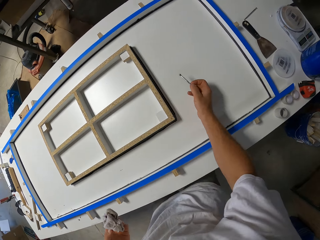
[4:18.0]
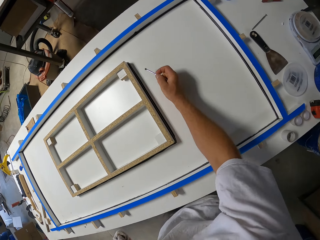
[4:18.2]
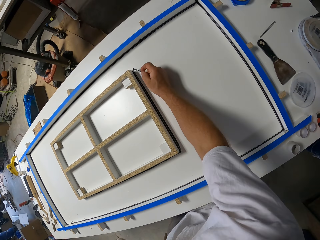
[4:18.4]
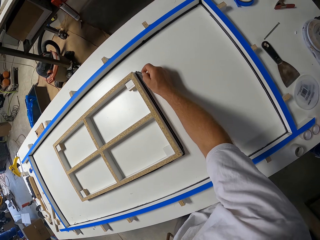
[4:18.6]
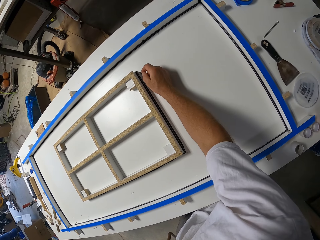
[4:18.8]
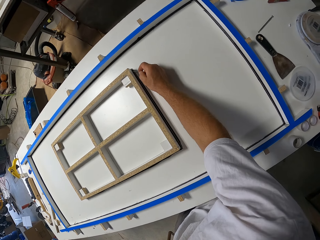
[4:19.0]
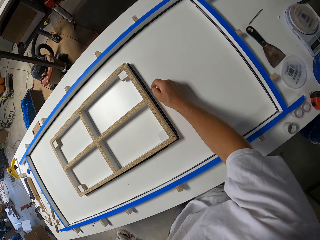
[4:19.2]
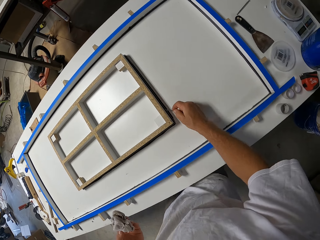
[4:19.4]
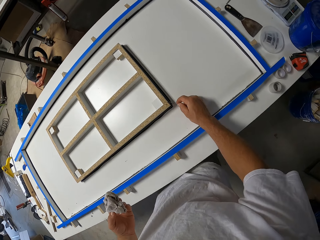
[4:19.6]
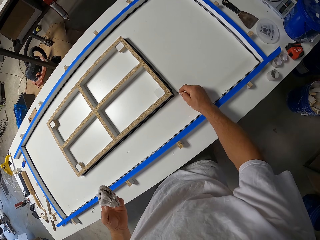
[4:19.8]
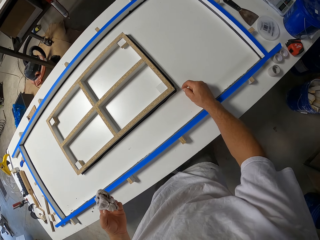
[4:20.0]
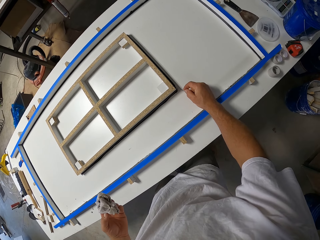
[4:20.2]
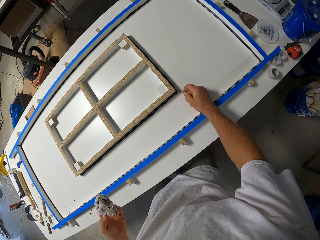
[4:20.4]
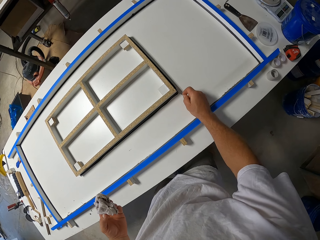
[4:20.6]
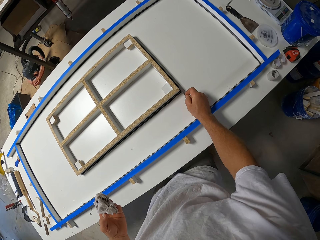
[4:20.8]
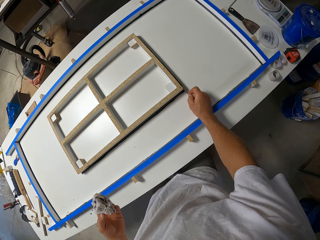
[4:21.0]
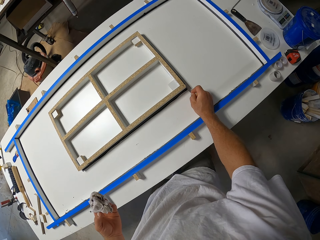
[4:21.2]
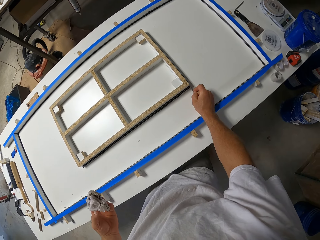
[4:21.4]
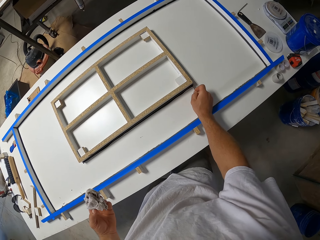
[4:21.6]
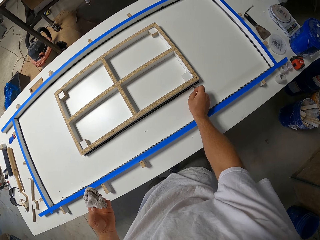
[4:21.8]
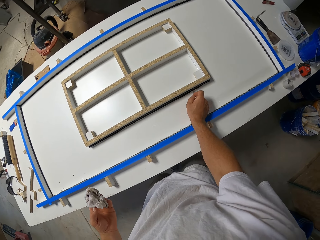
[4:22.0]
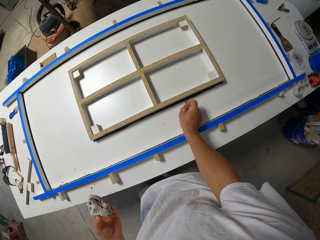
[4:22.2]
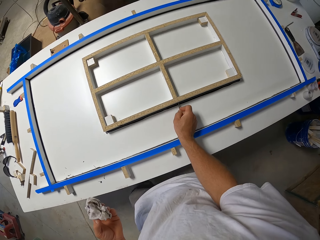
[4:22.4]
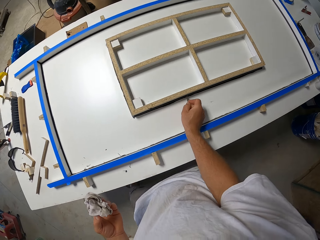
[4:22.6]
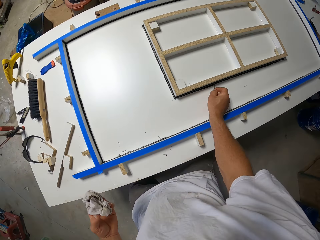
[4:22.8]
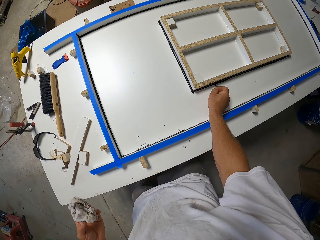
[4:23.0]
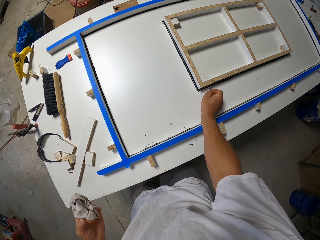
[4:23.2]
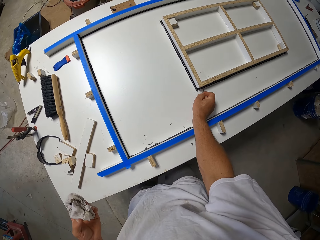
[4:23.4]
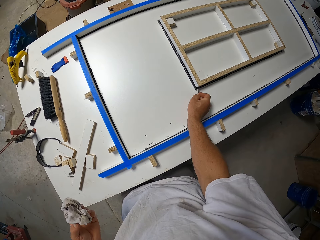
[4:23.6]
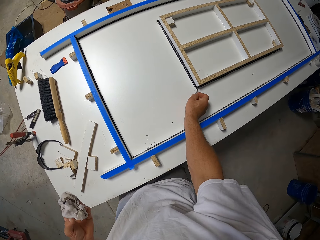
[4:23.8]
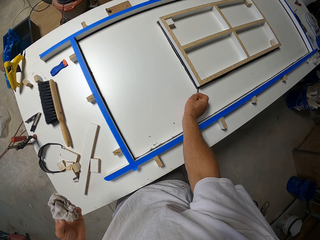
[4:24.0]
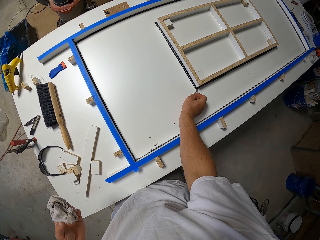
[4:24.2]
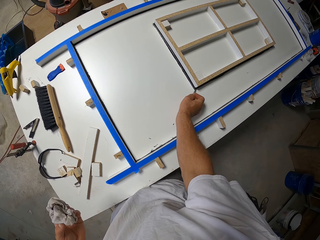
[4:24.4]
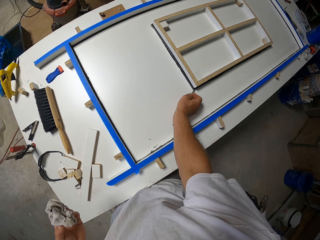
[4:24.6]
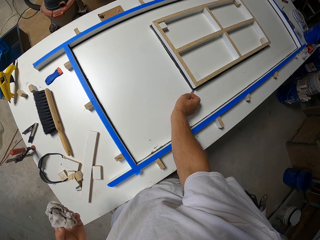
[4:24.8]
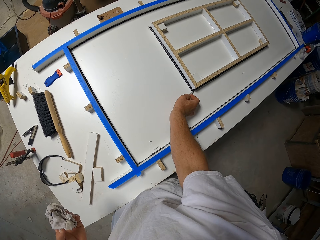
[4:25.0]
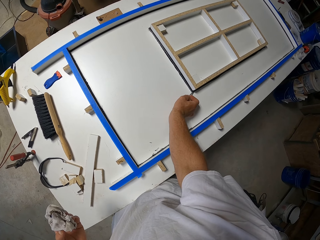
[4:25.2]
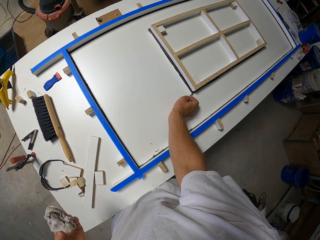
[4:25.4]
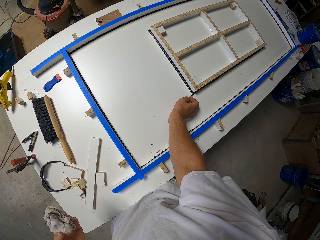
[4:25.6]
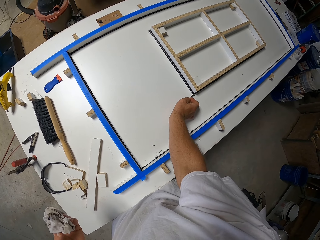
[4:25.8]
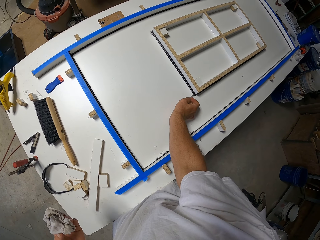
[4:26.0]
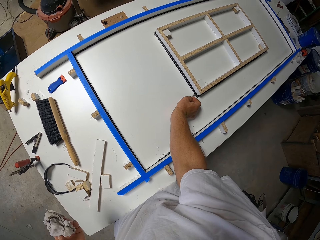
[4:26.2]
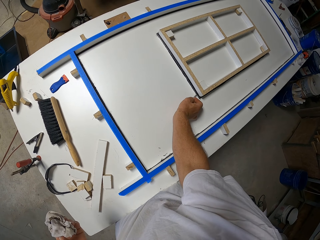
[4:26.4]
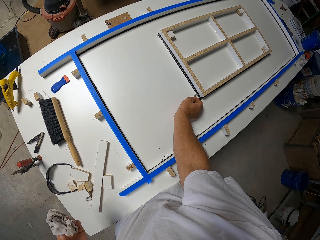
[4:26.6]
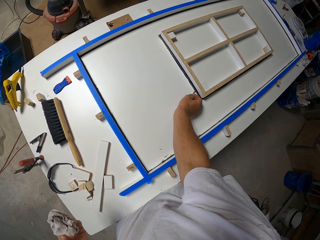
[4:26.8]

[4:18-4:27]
The camera wearer removes paint along the window frame. They stick the adhesive with a metal.

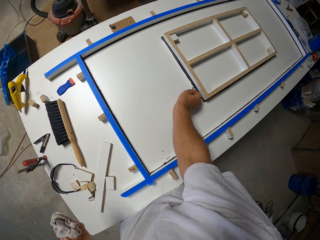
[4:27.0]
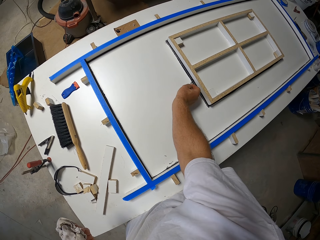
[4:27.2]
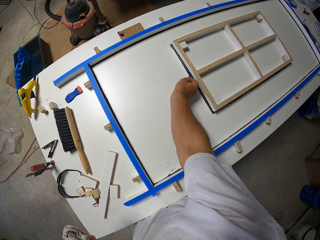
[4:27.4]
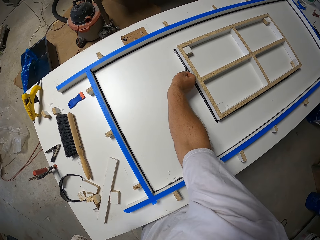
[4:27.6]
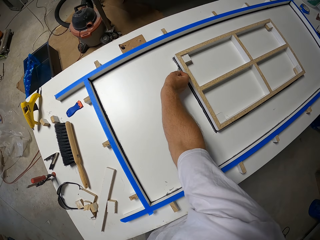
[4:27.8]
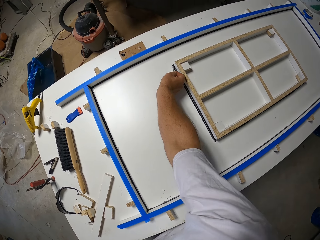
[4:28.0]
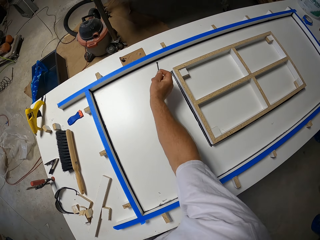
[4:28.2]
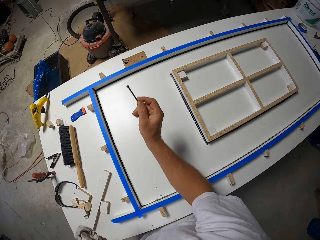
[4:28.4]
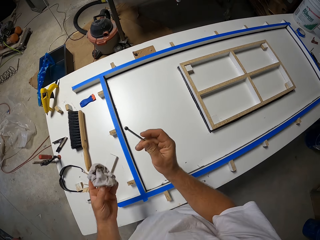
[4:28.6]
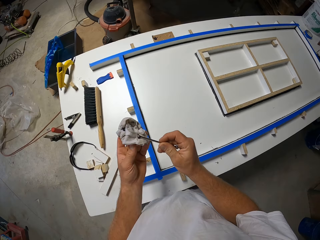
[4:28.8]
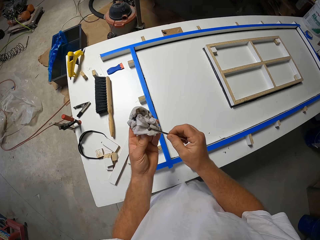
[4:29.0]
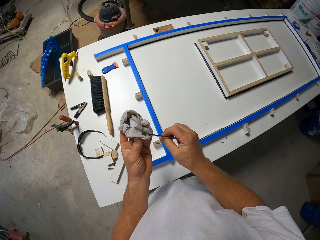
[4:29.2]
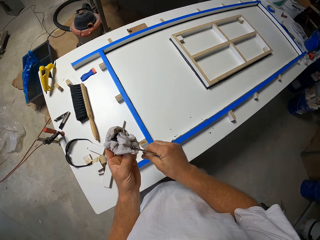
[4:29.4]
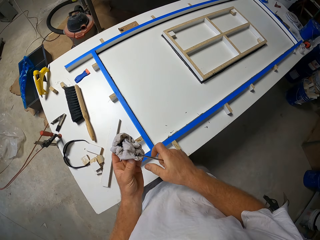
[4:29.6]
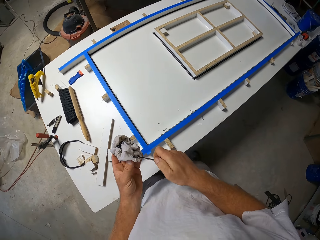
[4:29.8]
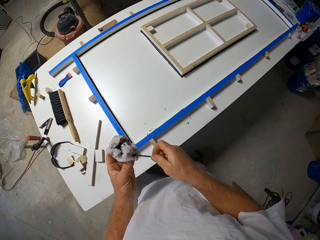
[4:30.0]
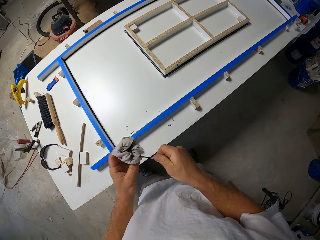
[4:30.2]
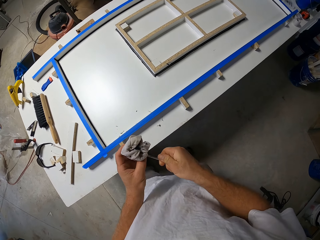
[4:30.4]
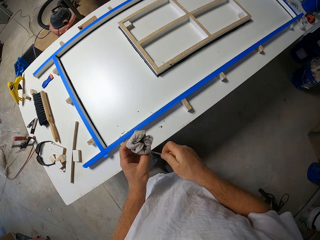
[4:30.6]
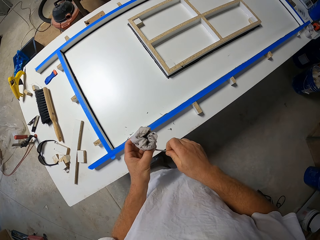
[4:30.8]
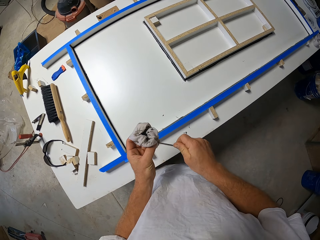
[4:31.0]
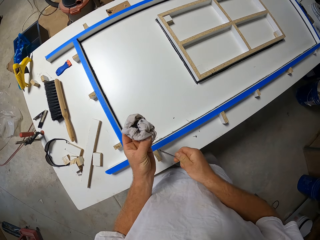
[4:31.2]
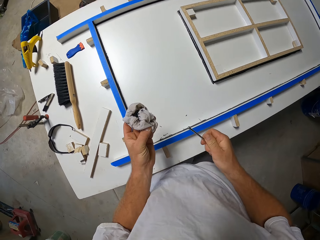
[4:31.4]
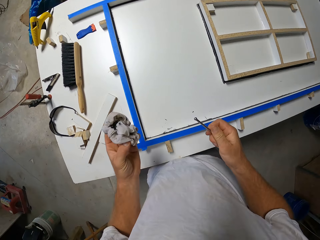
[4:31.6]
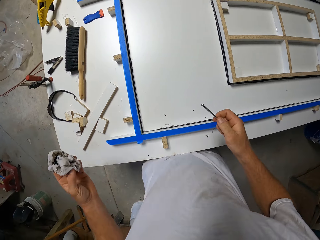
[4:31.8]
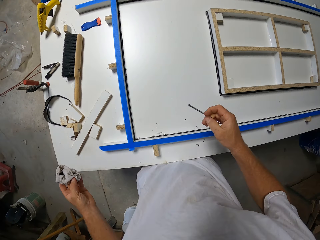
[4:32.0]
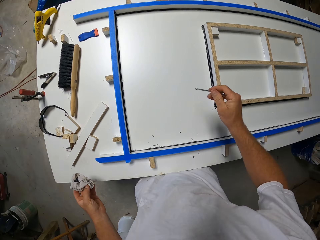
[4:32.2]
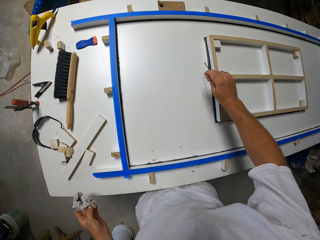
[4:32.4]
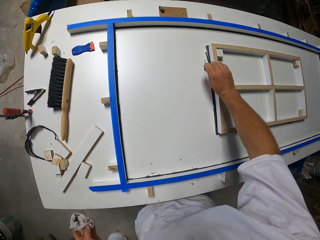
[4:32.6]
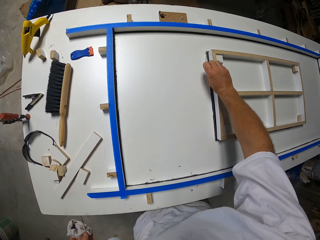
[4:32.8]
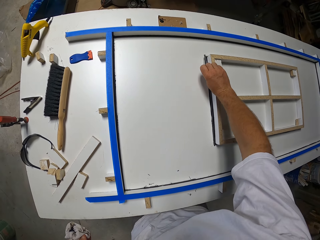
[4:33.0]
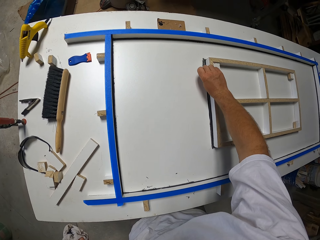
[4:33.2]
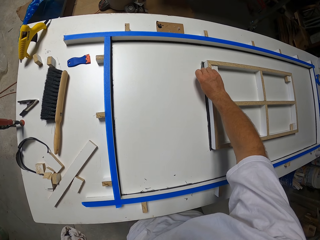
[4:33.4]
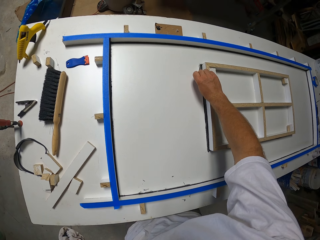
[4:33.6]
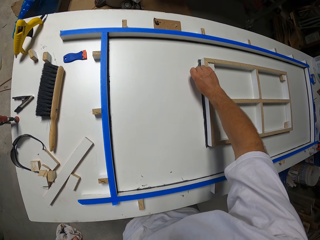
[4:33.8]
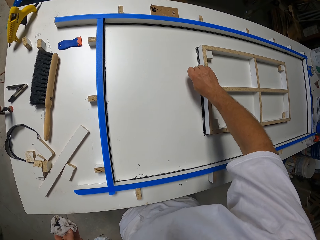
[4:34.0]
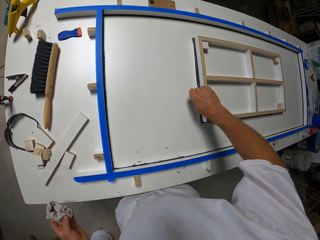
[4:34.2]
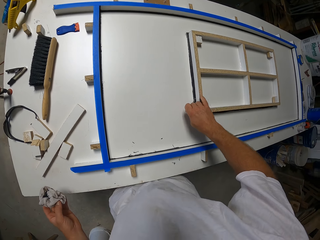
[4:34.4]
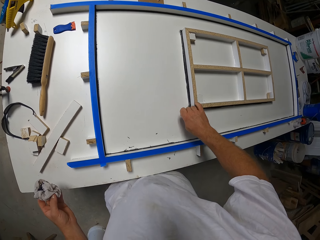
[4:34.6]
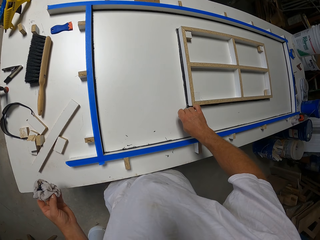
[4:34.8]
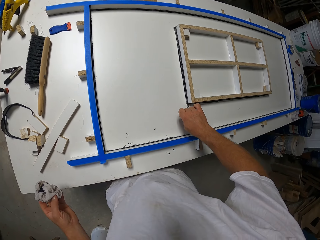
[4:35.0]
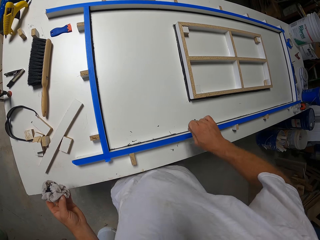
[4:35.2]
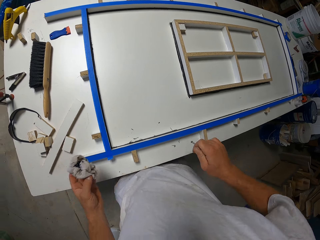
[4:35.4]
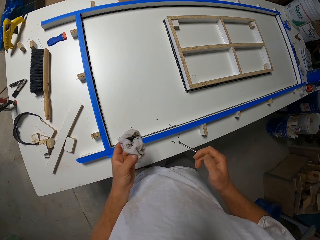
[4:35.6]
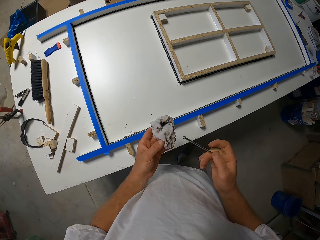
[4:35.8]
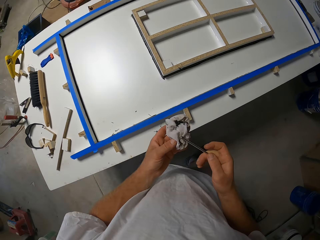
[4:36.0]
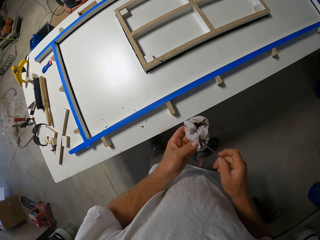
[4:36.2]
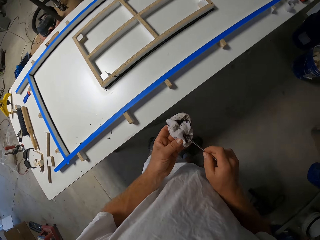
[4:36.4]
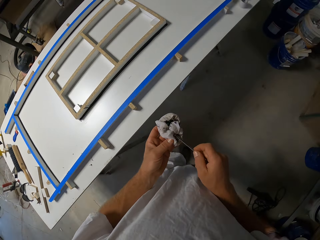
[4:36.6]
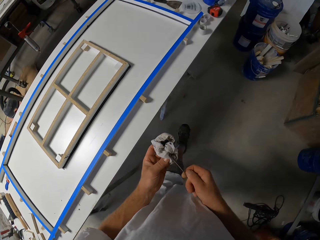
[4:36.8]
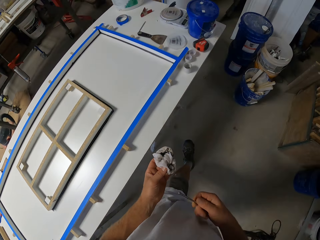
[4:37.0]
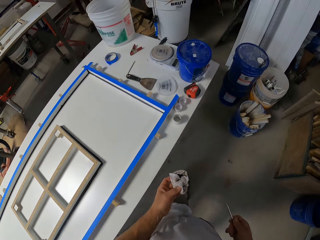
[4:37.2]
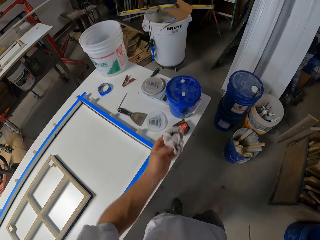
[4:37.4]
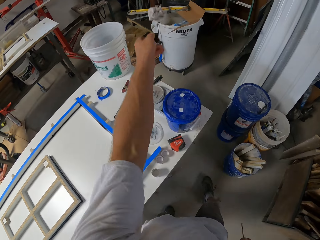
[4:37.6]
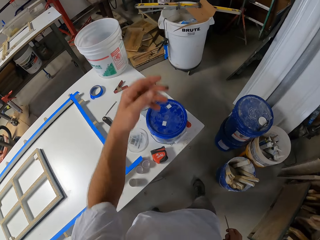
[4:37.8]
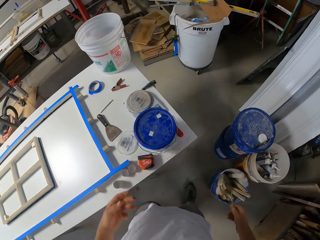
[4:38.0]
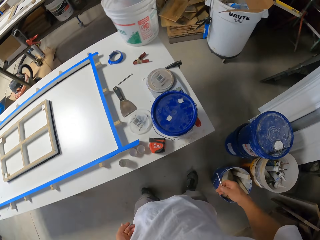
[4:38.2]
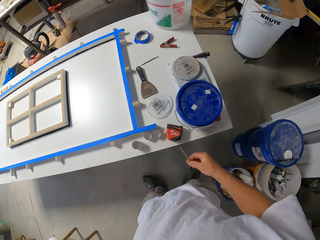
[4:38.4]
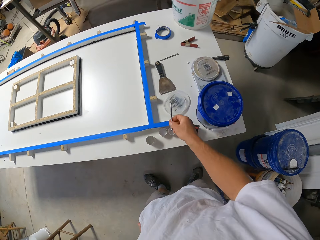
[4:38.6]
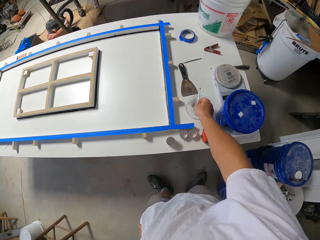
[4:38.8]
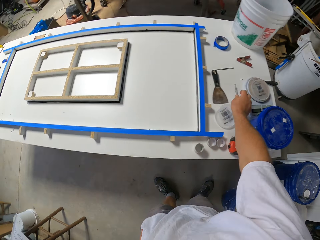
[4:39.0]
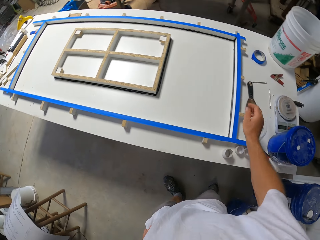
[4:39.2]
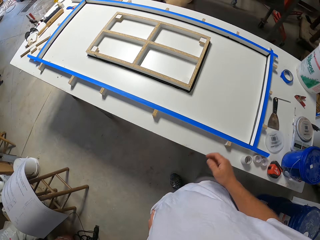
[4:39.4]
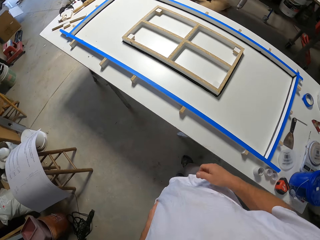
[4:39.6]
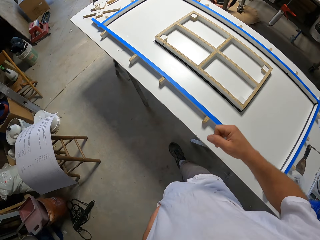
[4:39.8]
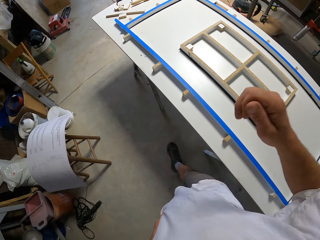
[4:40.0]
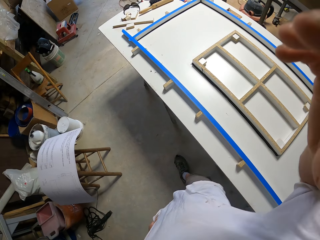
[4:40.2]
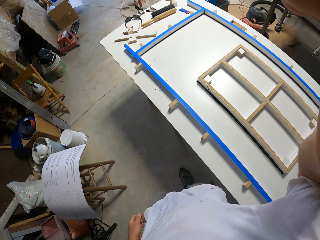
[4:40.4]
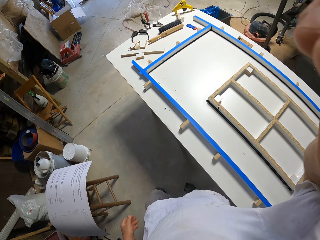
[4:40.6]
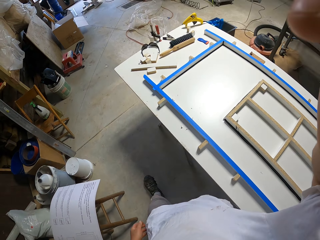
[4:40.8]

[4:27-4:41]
The camera wearer pulls the metal off the wood. They clear the metal with a cloth. They remove paint along the window frame. They stick the adhesive with the metal. They clear the metal with the cloth. They walk around the workshop. They throw the cloth in a waste bin. They put the metal on the table. They walk around the workshop.
